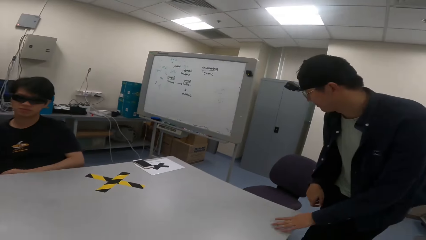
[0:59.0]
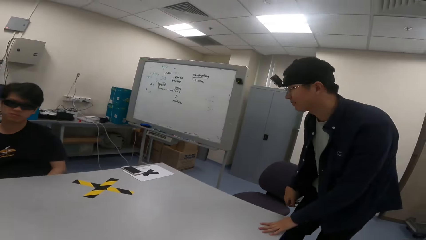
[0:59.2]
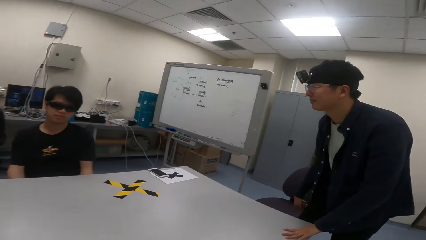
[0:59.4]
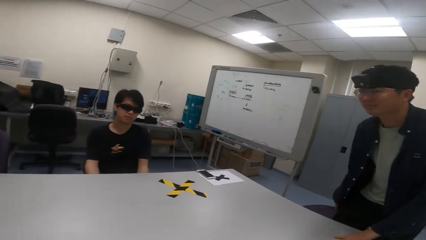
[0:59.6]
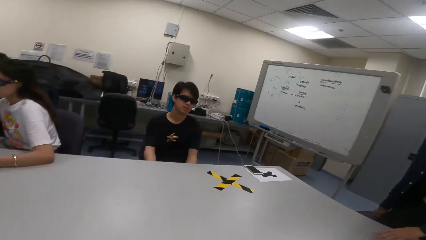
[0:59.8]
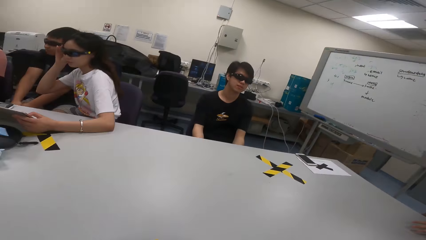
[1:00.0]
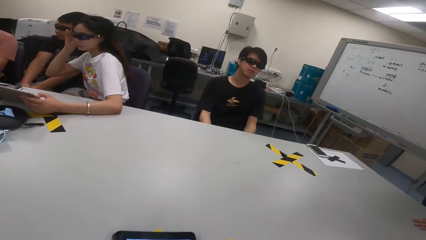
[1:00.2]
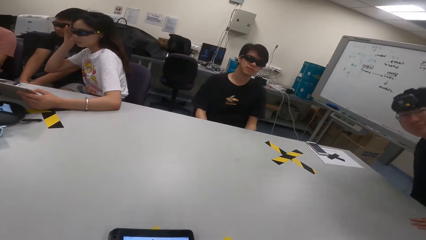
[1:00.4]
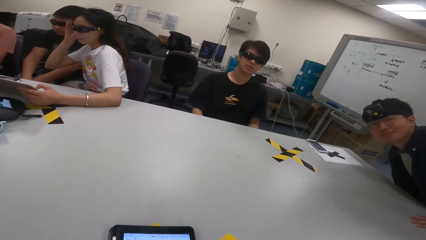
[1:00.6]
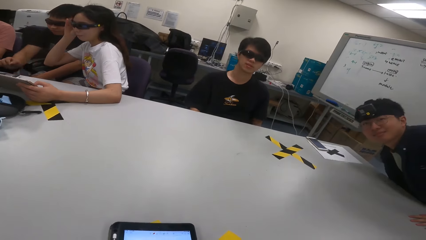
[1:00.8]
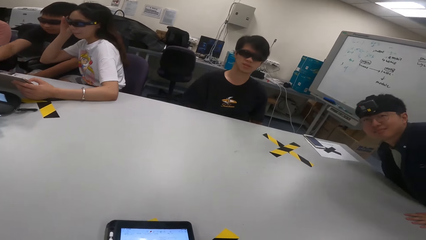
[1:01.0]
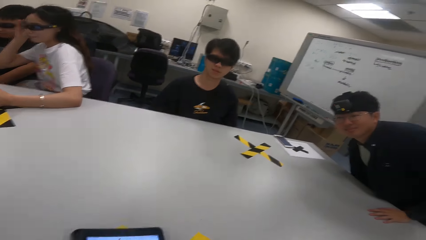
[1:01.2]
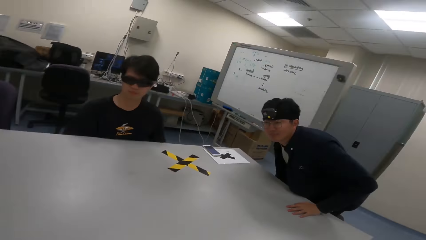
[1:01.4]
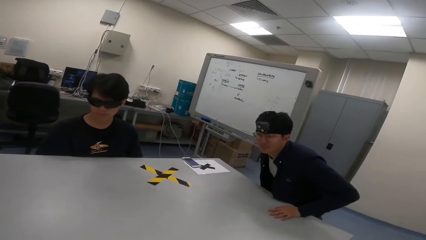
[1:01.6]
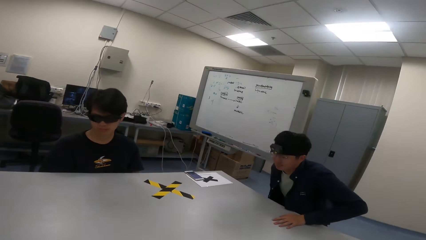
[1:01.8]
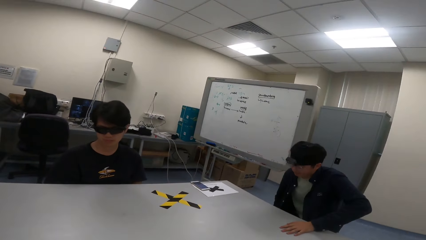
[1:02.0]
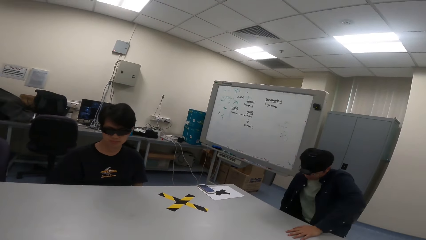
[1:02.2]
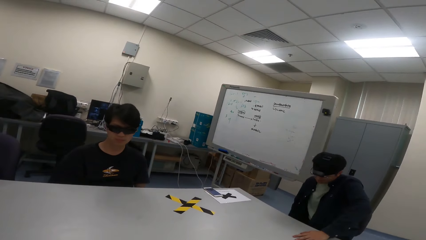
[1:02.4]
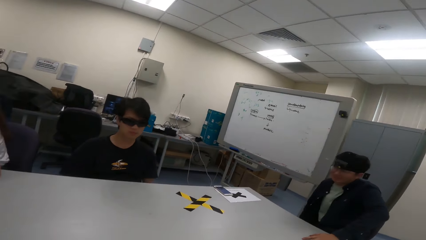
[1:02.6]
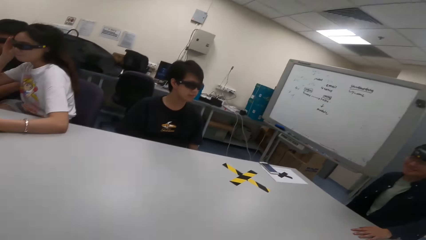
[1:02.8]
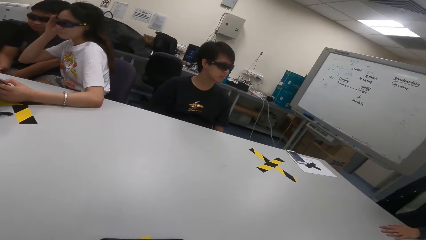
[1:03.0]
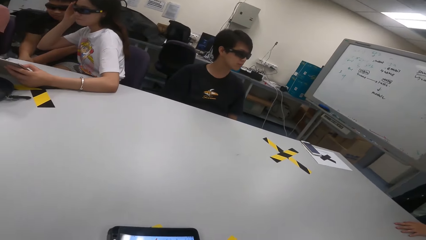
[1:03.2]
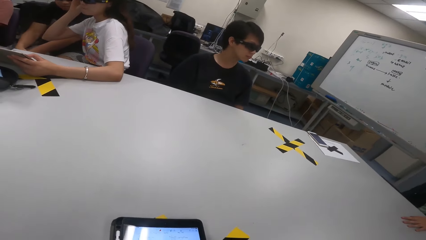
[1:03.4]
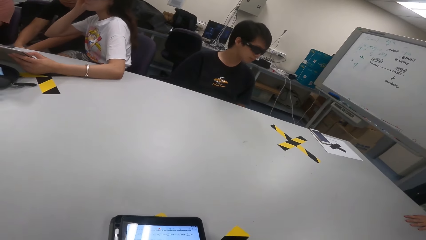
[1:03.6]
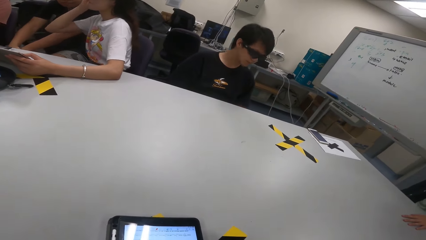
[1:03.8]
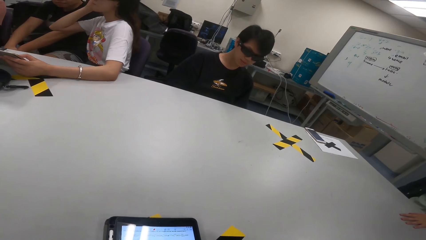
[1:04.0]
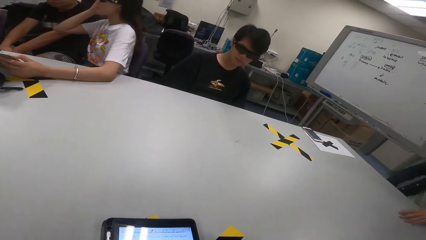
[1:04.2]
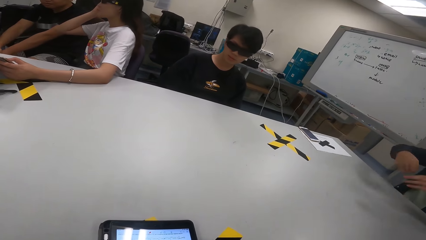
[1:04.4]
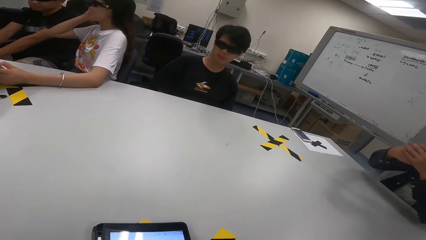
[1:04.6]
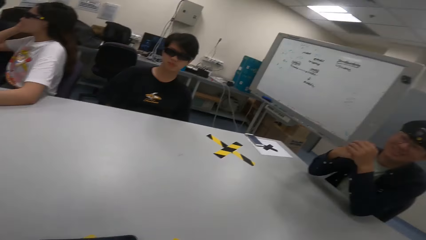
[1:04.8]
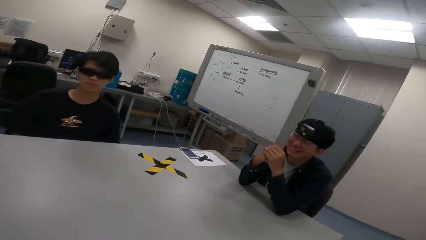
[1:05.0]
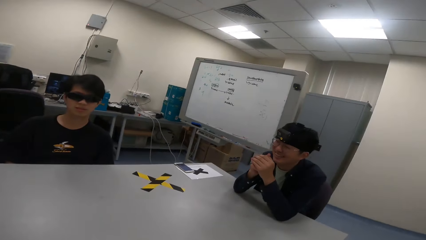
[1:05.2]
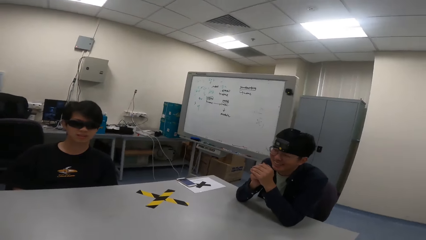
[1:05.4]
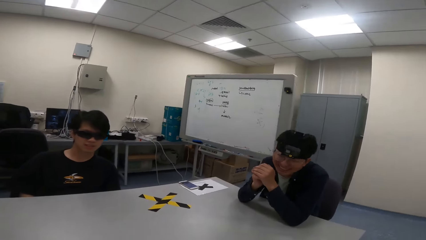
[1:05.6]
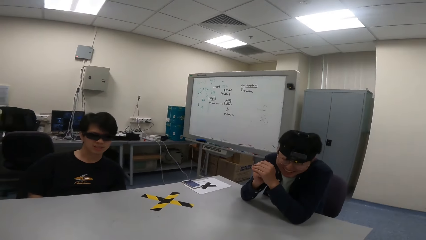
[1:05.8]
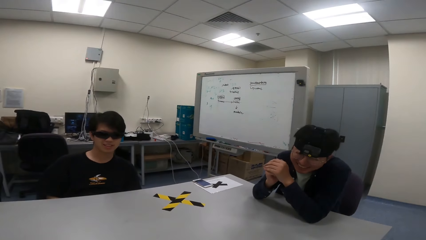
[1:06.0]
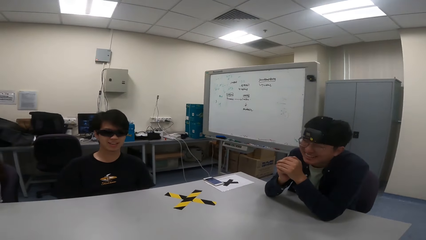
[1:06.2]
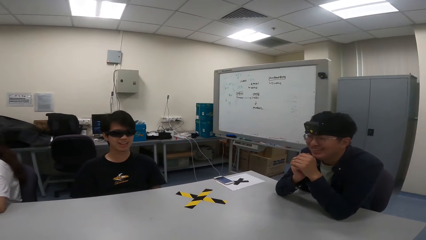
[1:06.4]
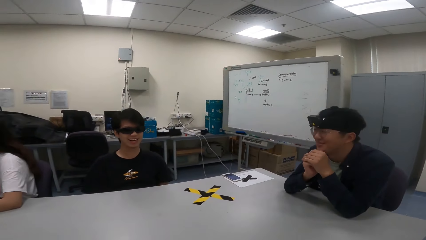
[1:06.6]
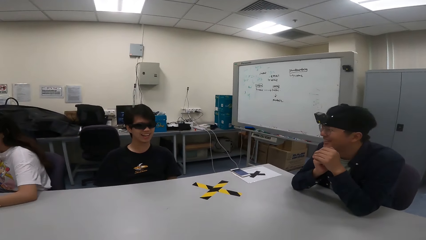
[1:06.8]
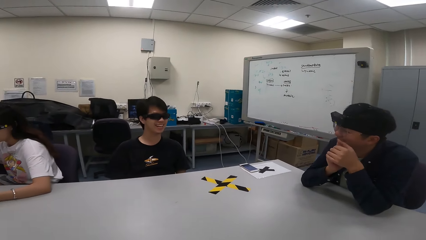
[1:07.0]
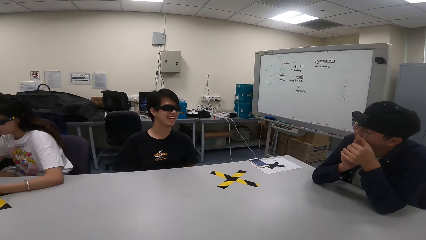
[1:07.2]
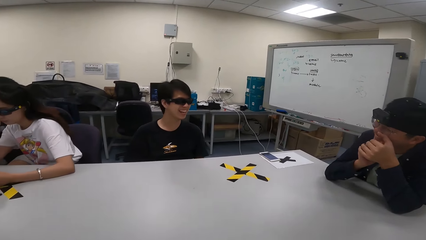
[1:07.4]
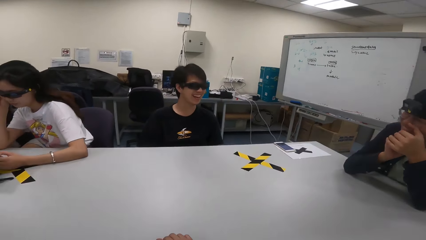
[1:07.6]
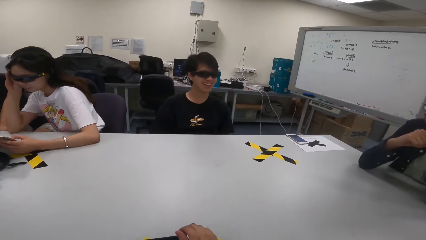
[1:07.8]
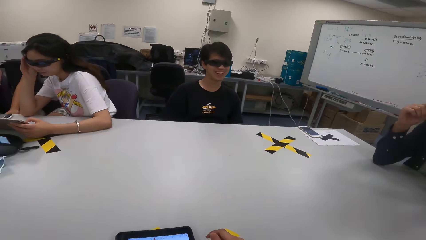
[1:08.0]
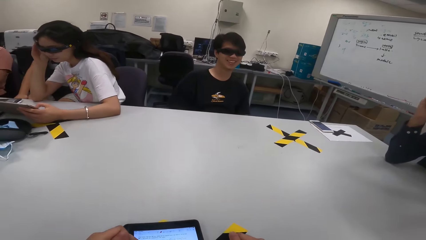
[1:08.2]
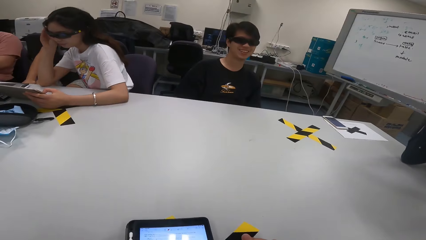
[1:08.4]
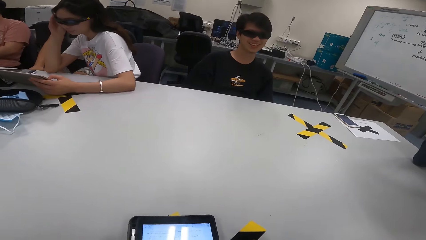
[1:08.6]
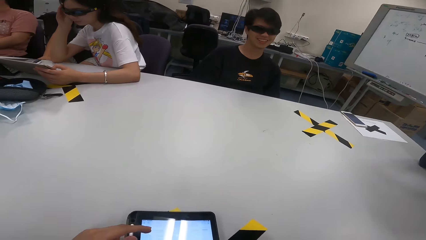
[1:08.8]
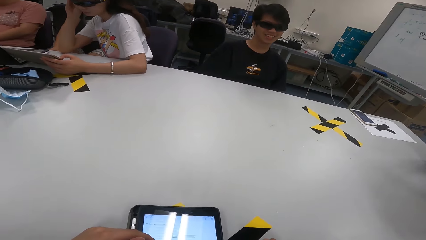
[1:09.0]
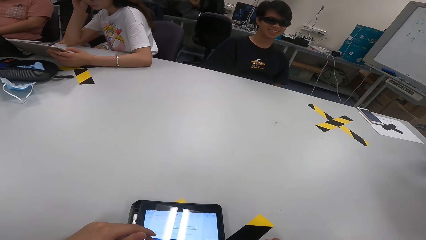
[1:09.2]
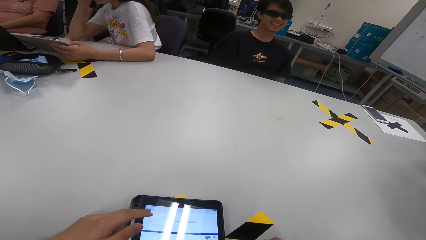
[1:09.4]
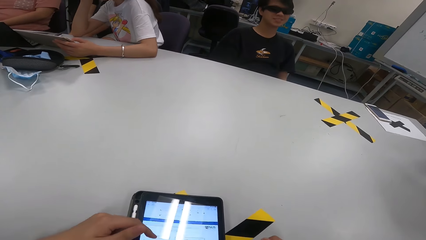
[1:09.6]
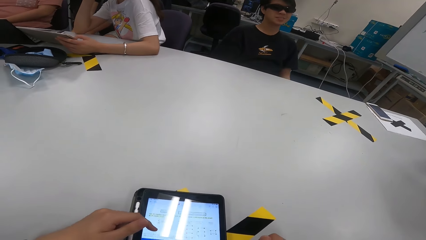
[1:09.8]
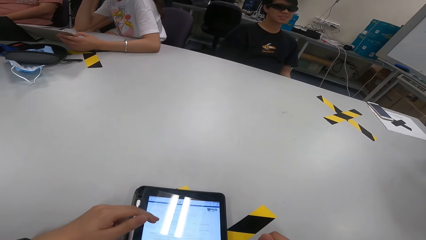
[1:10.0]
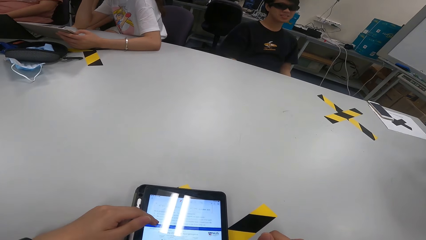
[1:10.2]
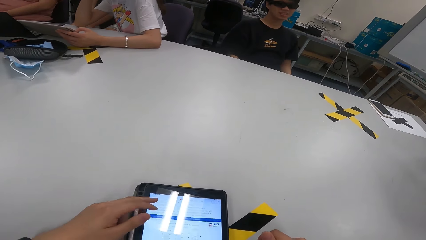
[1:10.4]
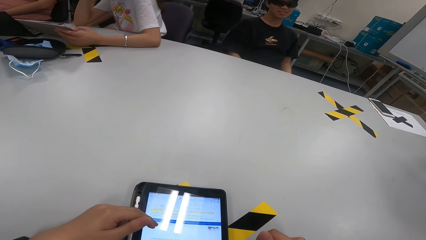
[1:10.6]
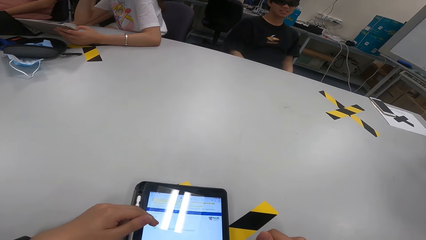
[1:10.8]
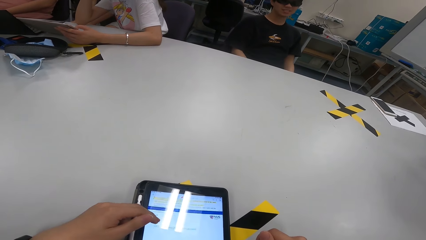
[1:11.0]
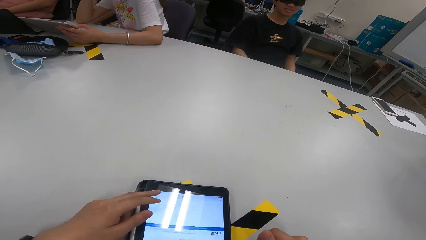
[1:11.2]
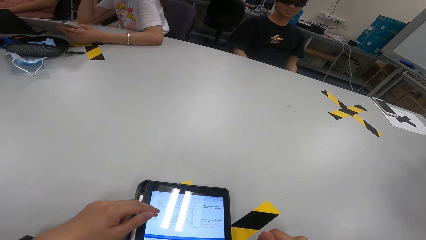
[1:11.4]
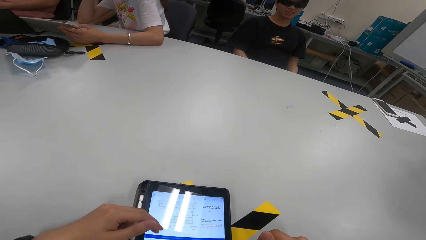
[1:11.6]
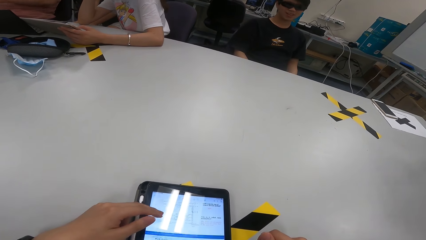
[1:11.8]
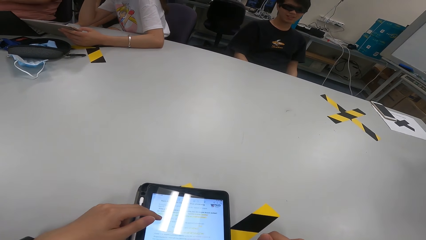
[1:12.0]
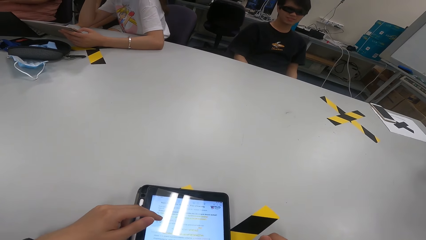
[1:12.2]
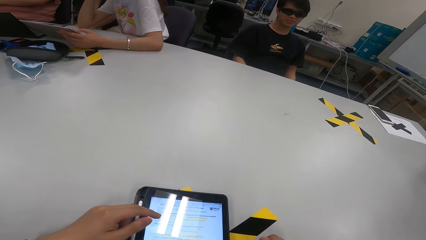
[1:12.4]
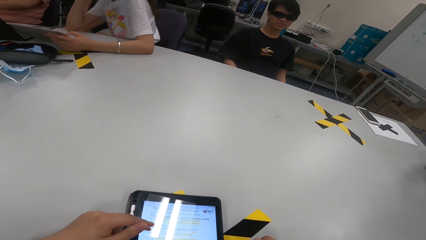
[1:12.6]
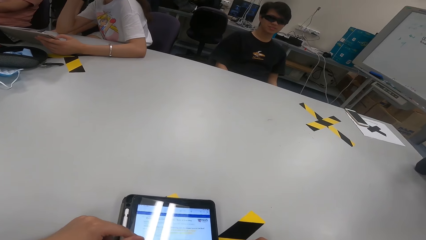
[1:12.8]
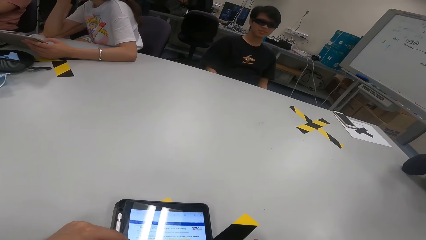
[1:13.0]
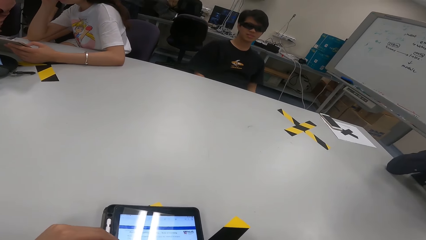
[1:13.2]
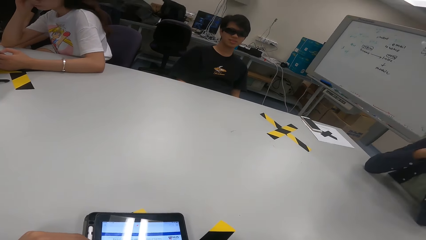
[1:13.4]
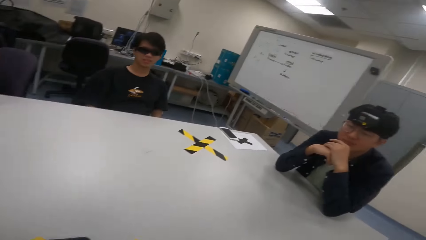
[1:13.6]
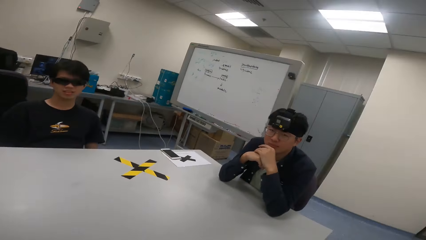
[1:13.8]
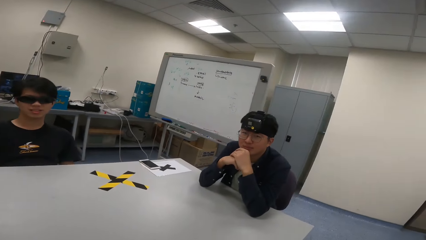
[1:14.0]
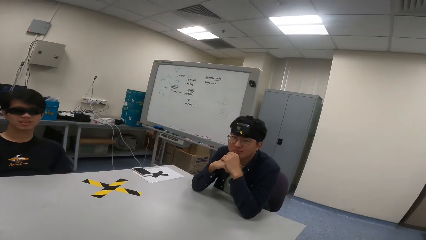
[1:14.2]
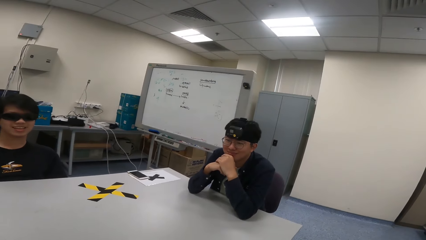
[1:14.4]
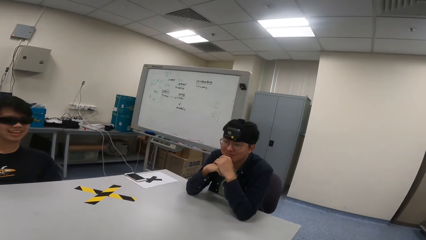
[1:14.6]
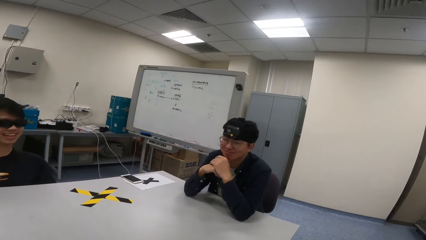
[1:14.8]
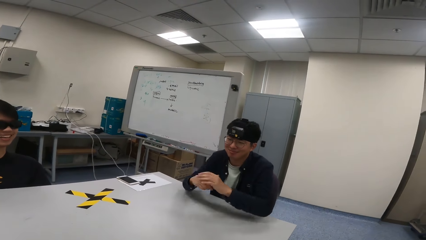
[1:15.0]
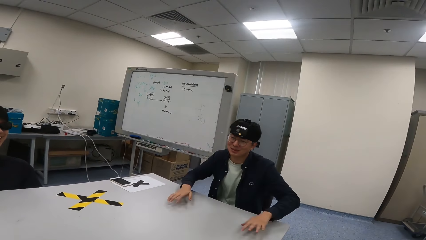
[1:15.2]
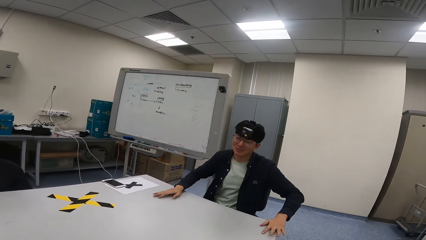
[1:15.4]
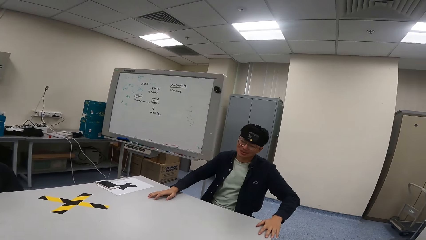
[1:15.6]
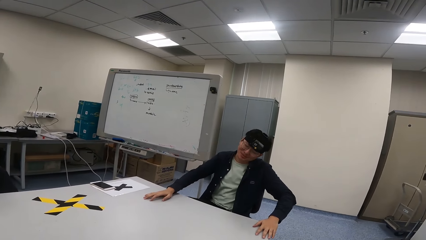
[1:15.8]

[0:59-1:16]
A man sits on the chair. He walks back to his seat. He places his elbows on the table. The camera wearer scrolls through the phone. They look at the man and another man.
